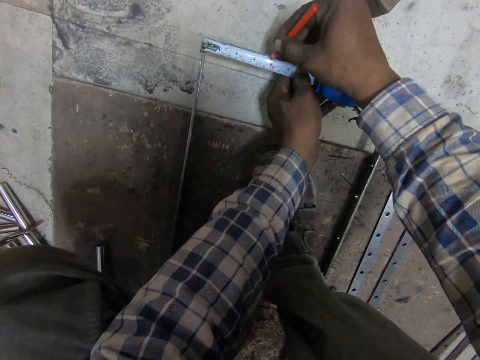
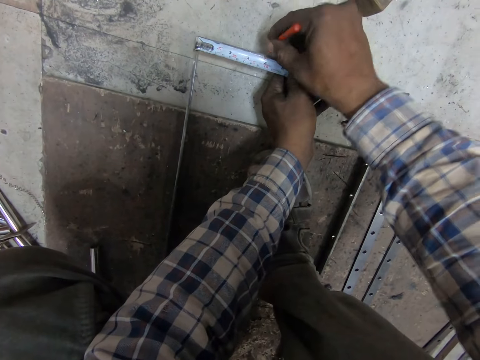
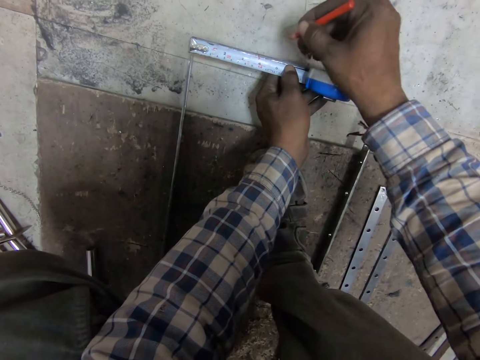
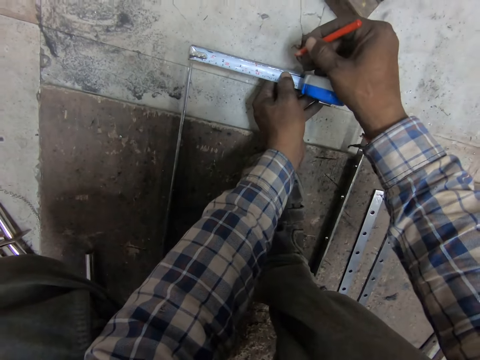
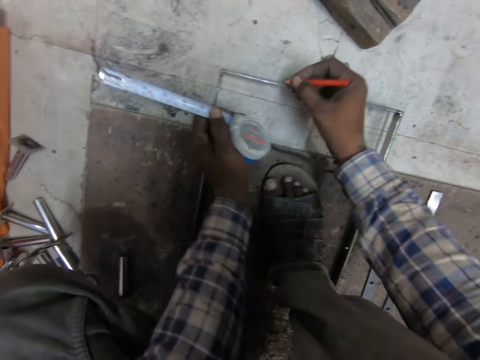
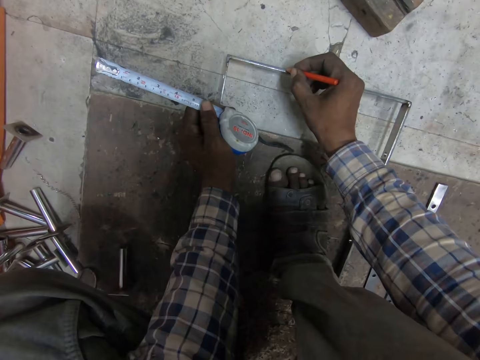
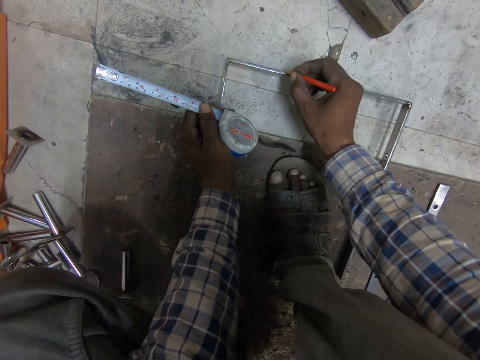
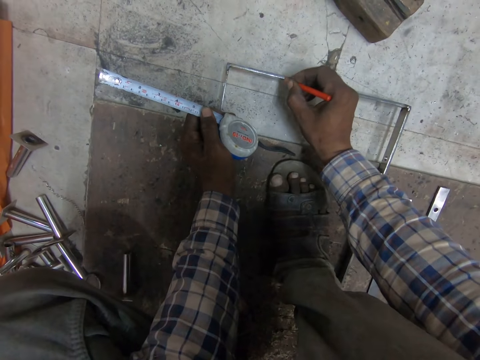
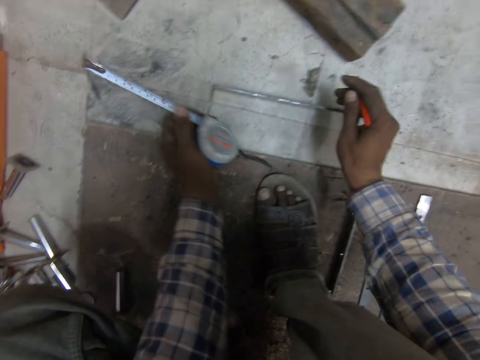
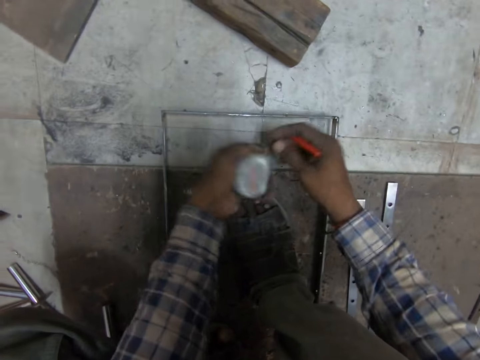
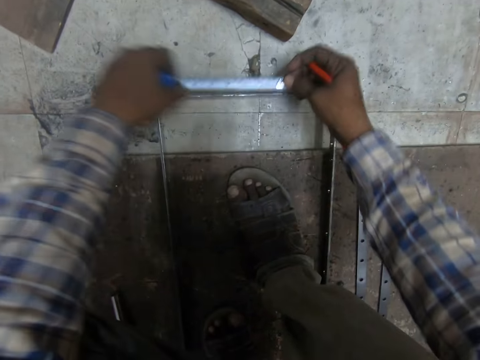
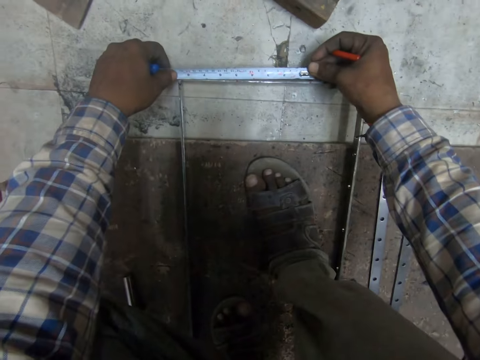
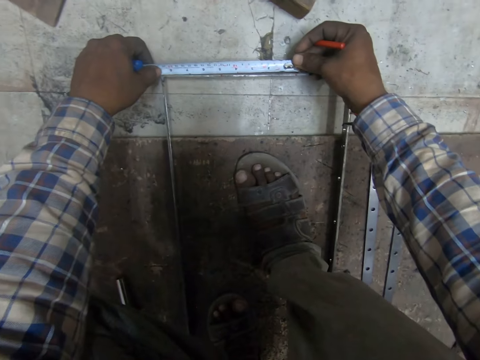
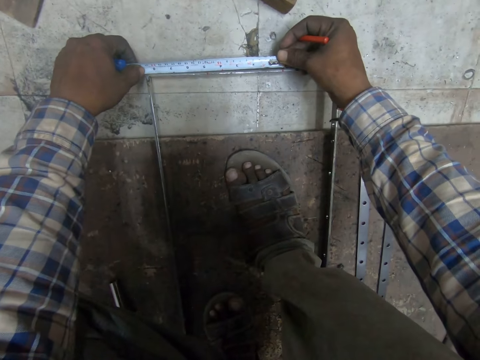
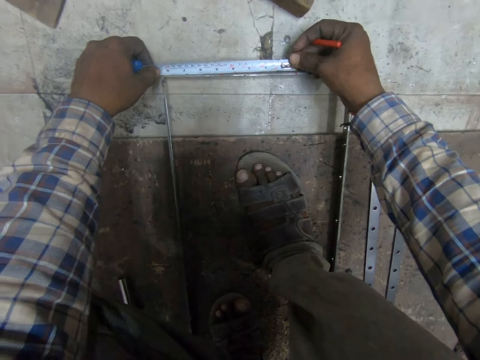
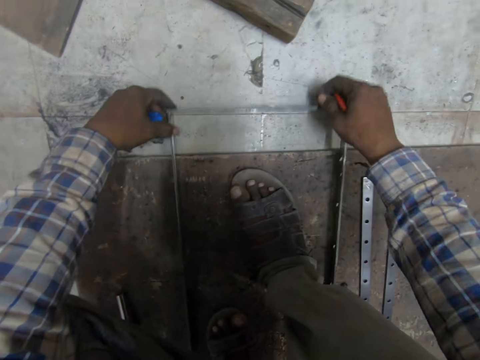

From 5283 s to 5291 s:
The camera wearer marks the metal structure. He holds the tape measure. He marks the metal structure. He holds the tape measure. He measures the metal structure. He moves the welded metal with his hands.
